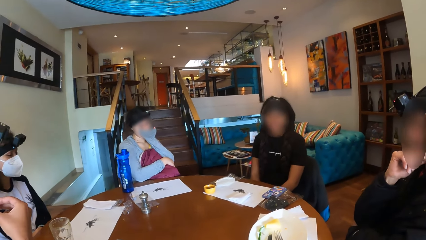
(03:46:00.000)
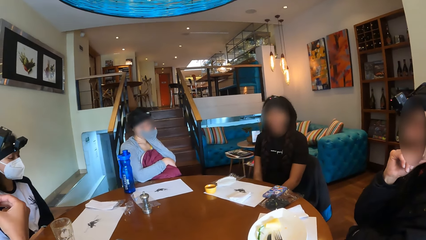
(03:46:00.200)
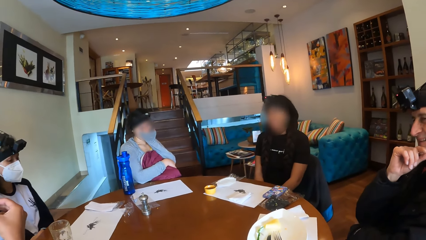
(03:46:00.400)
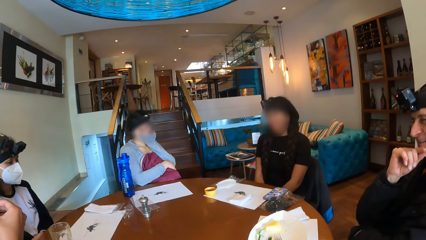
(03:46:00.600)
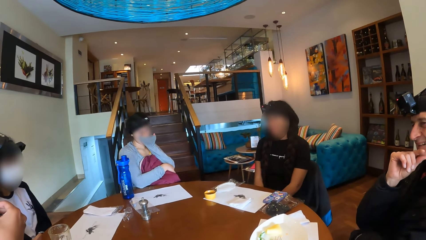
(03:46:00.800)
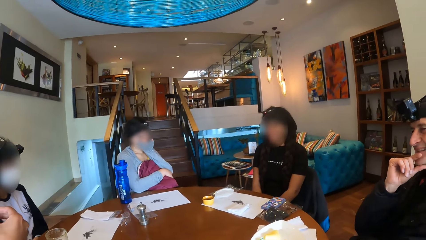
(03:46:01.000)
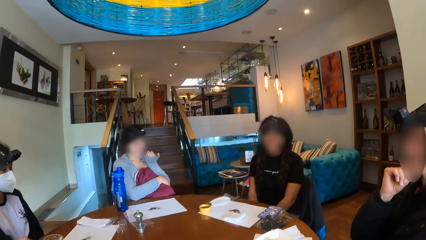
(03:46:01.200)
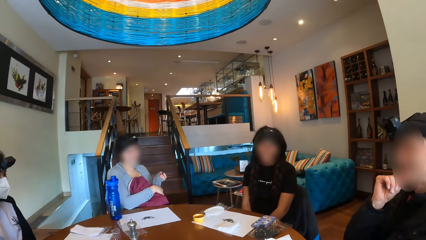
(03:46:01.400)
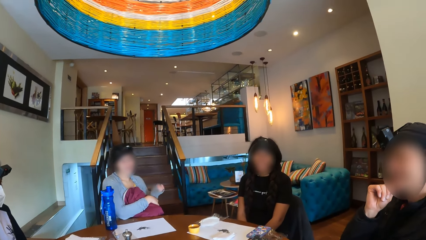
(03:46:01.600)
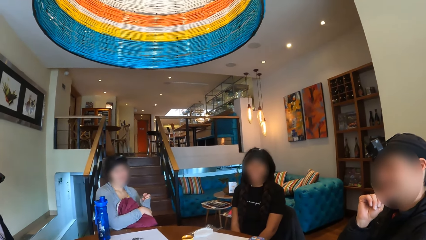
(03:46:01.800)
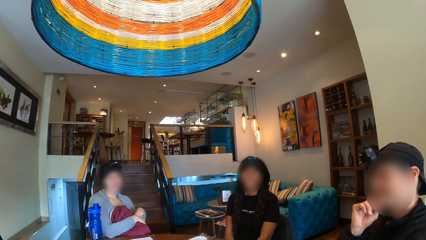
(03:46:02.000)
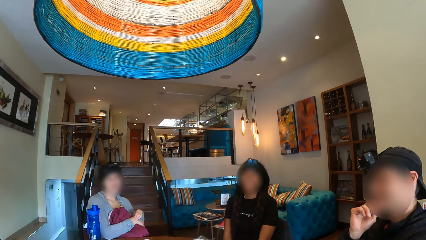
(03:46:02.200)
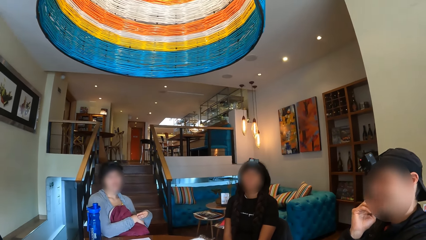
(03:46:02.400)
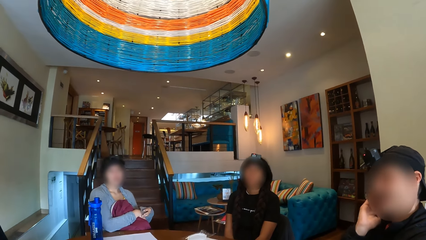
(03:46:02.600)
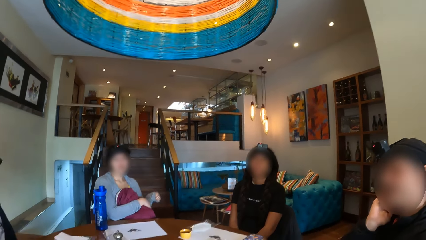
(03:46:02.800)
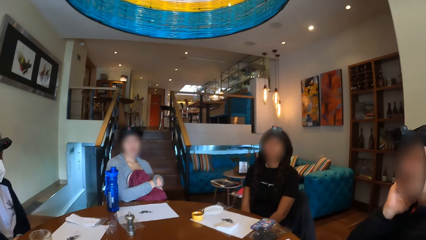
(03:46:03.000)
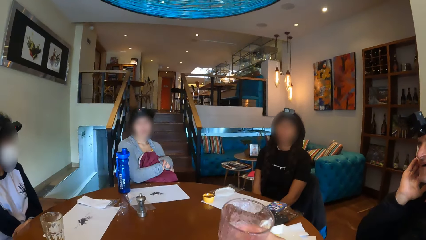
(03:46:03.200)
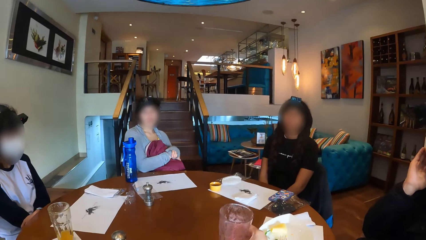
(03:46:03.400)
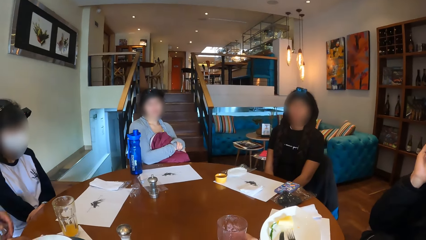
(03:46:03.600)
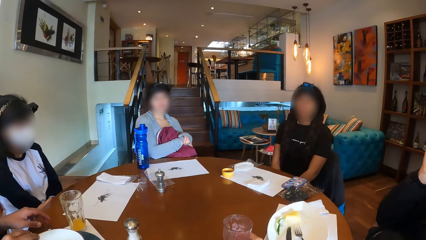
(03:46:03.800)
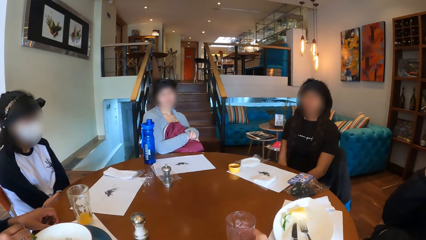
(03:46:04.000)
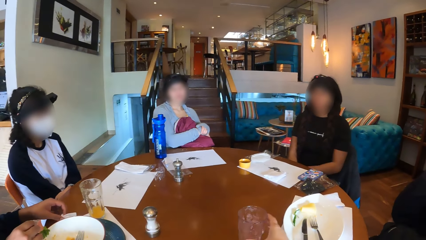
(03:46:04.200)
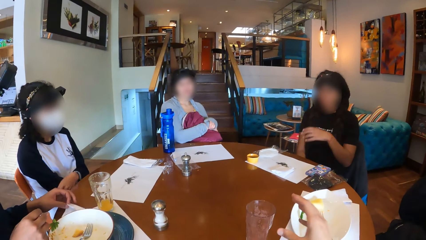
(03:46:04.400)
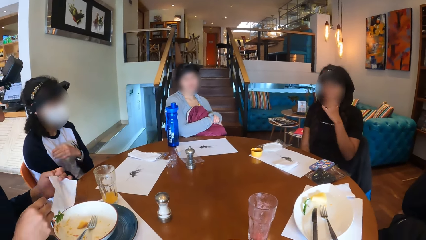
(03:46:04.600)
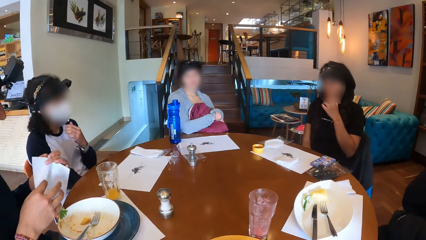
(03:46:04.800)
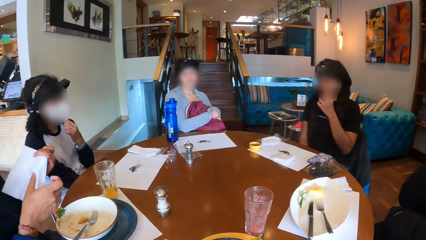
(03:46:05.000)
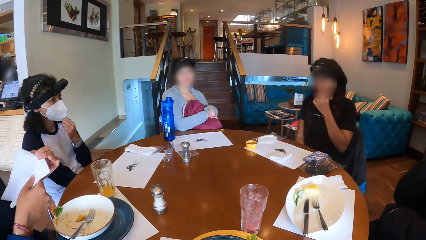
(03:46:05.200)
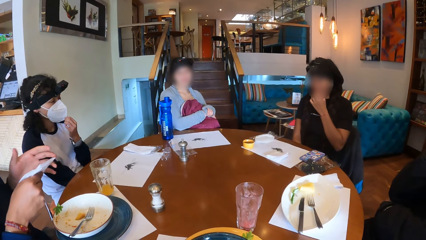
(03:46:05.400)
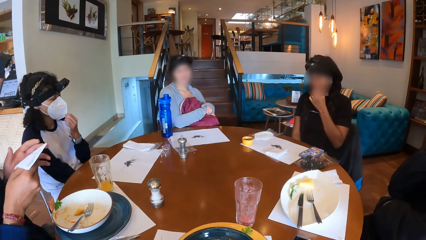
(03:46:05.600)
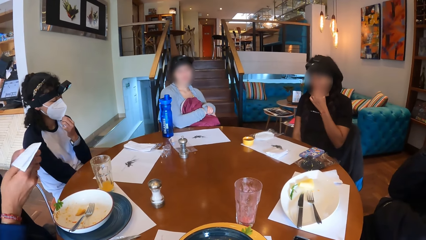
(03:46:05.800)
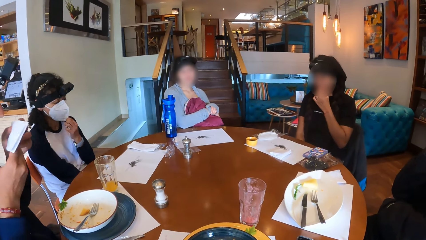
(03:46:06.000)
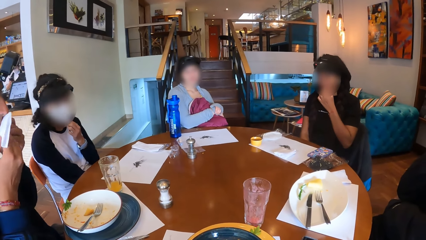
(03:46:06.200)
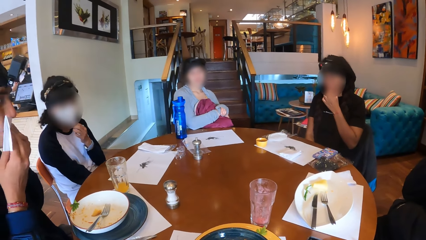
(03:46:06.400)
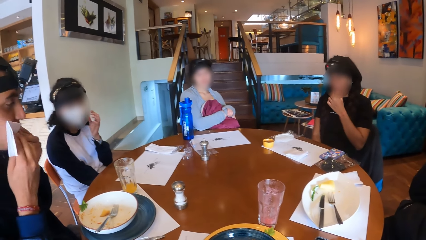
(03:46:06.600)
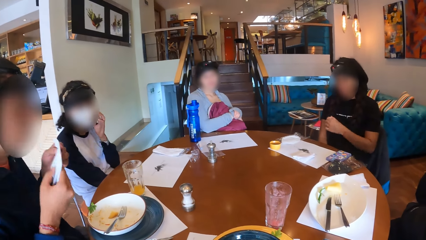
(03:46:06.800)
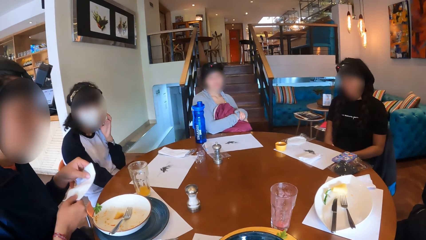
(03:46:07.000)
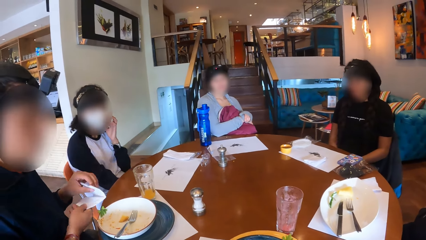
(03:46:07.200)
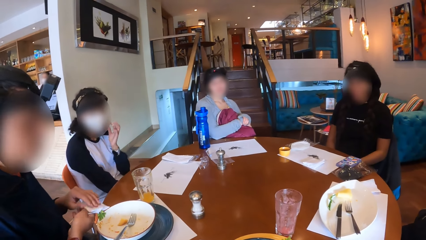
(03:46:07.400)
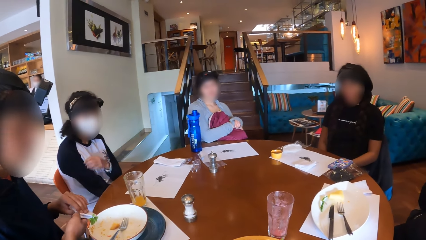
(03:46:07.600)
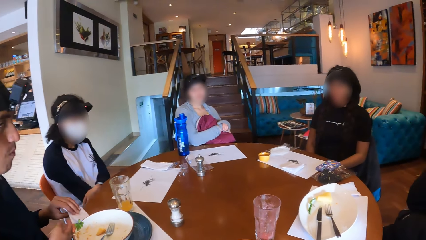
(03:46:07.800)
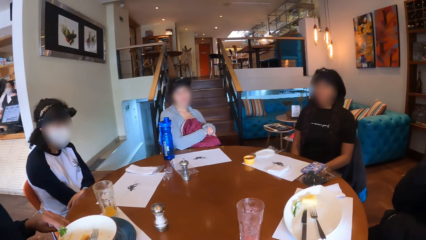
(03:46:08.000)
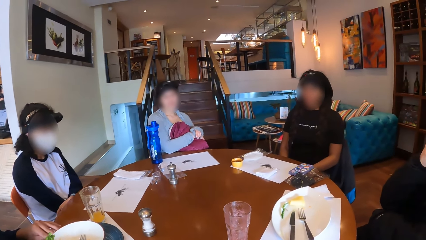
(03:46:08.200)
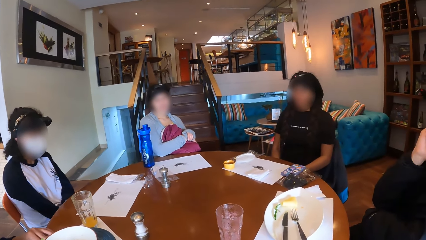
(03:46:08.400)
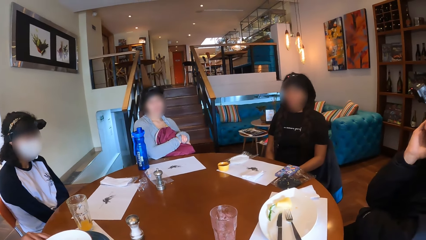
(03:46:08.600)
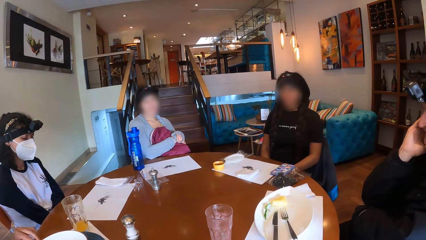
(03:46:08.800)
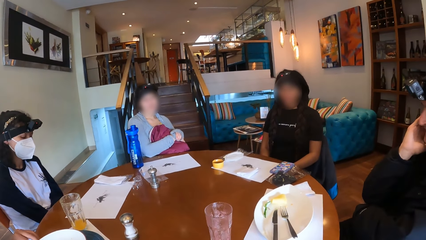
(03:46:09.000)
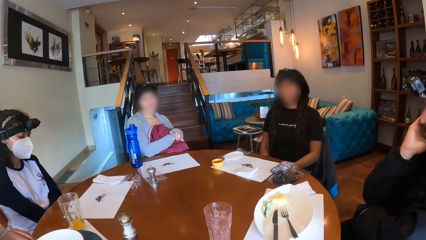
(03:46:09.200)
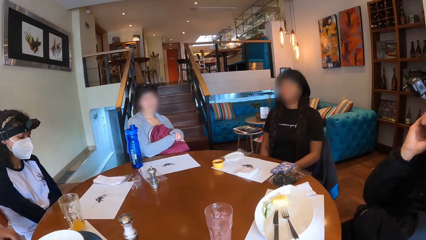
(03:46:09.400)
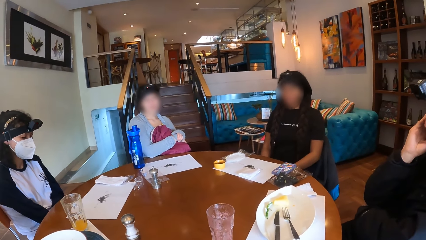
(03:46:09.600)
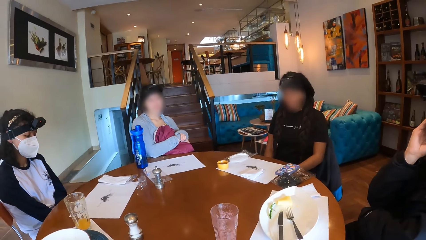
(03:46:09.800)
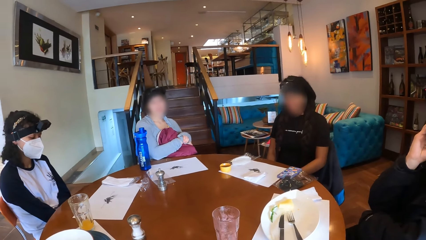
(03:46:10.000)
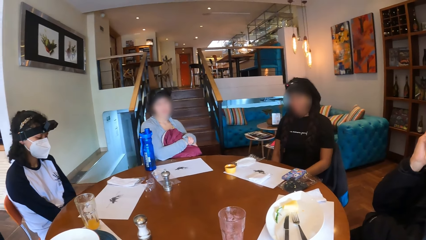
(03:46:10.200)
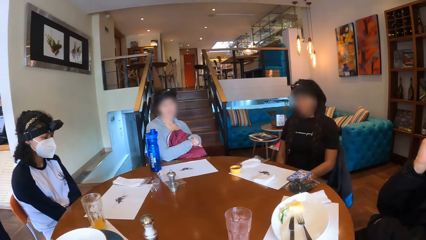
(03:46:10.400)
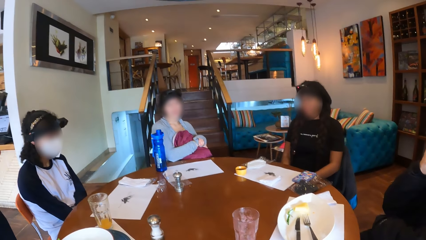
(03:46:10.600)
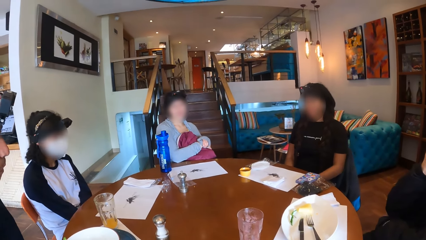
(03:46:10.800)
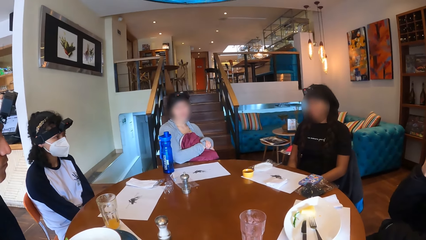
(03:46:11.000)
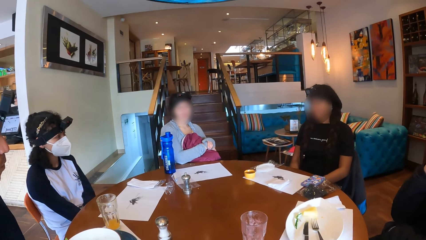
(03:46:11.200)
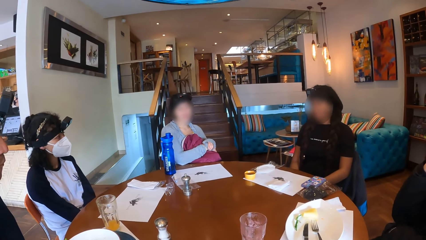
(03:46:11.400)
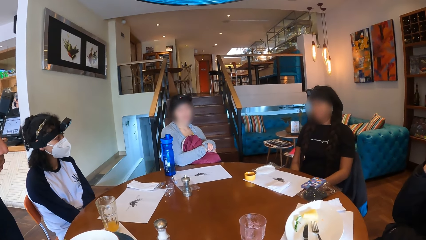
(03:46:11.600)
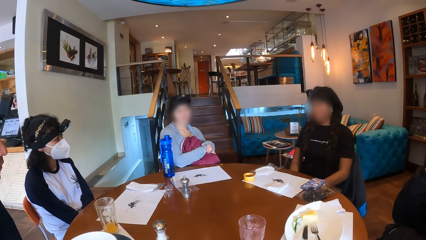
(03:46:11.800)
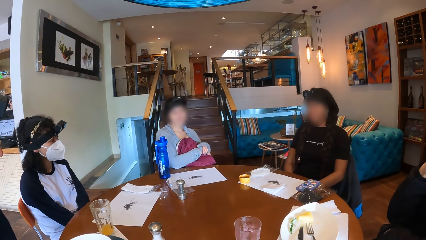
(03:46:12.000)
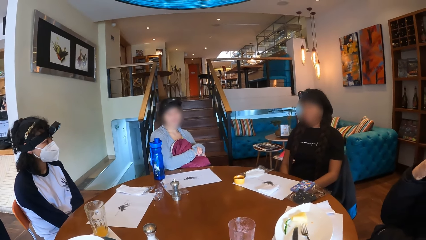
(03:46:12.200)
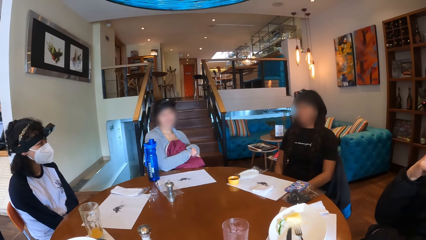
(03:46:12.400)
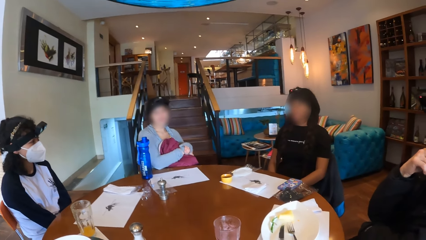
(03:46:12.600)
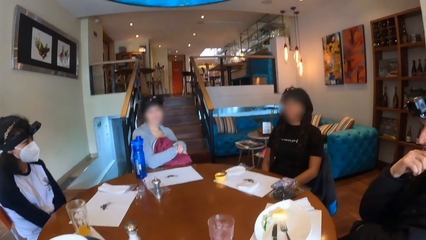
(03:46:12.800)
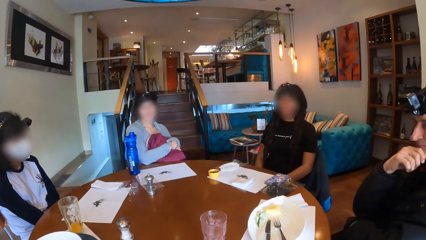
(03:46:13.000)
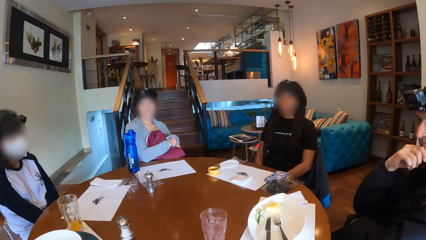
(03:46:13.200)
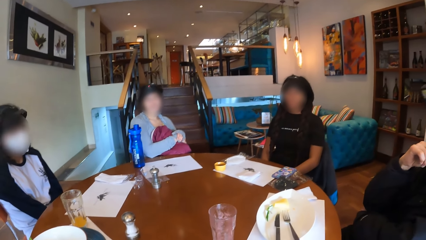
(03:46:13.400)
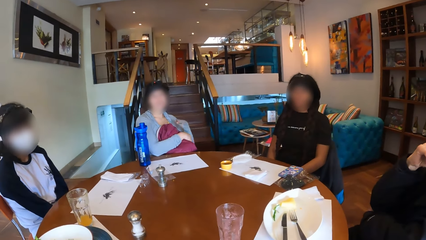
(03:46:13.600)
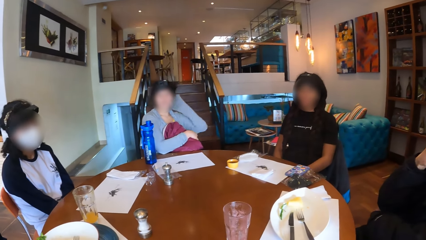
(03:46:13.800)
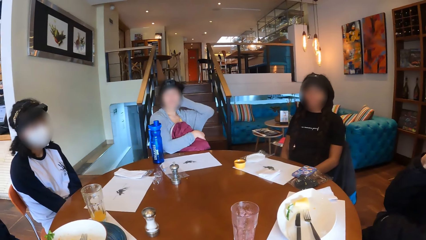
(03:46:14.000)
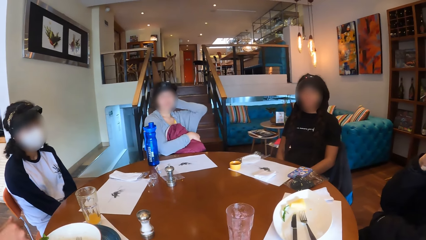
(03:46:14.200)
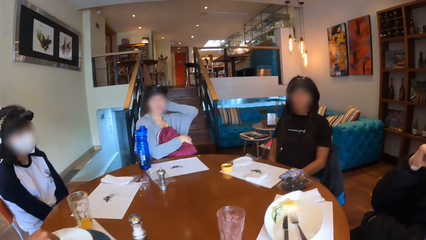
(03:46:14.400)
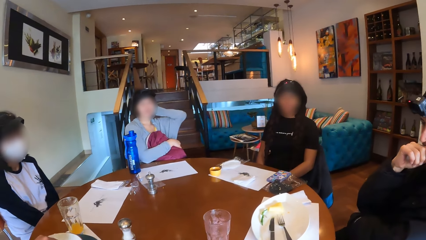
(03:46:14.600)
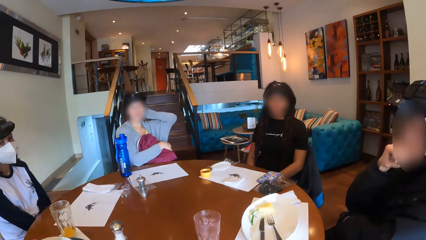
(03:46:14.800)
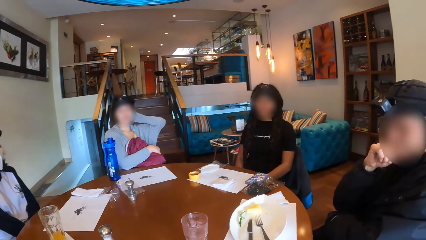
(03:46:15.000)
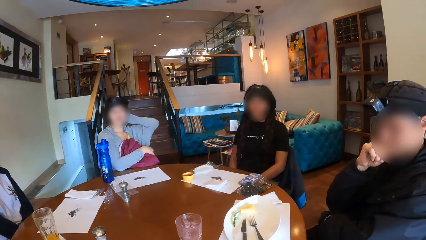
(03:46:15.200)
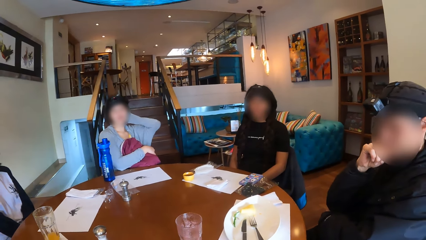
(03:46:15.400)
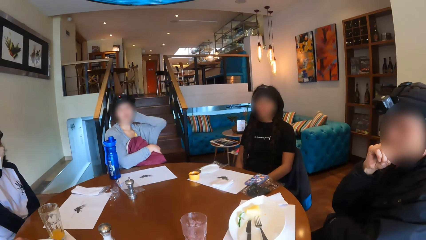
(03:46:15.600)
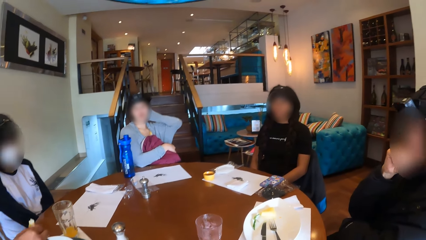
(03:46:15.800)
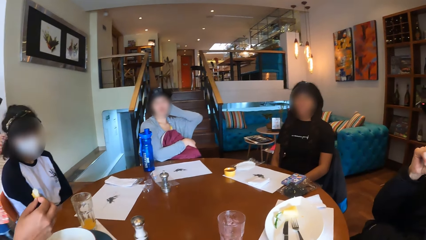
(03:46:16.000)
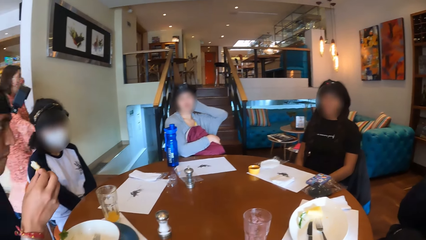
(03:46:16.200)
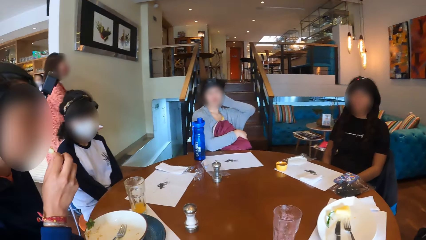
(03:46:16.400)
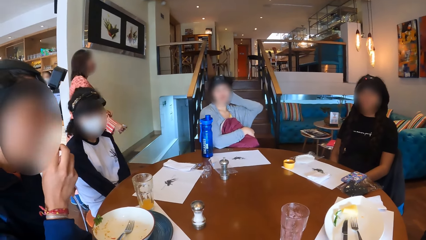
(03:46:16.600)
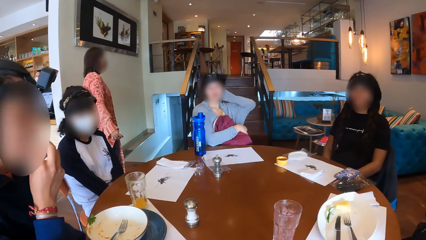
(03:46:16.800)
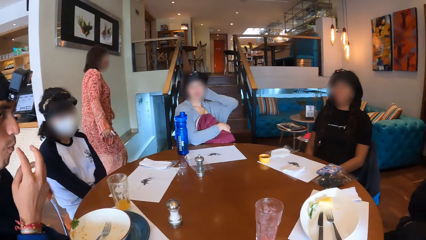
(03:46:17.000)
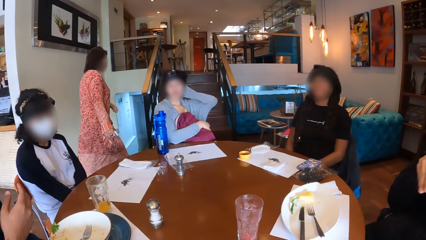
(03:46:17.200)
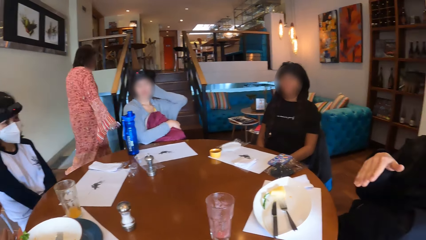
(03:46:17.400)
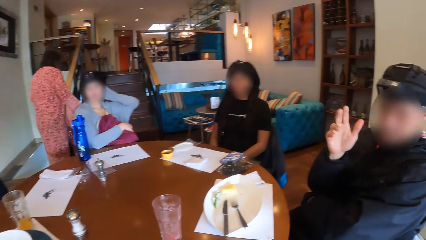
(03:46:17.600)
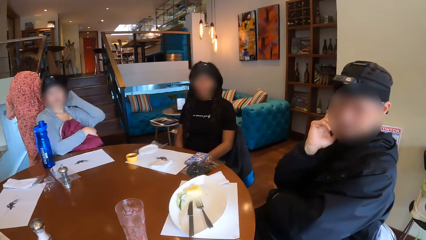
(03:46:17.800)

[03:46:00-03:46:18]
A man moves on the chair. The camera wearer looks around the room. Another man picks a piece of paper from the table with his left hand. A woman touches her face with her left hand. The other man holds the piece of paper with his hands. Another woman adjusts the face mask on her face with her left hand. The other man cleans his mouth with the piece of paper in his hands and places the piece of paper on the table with his hands. The camera wearer looks around the room. Another woman touches her head with her left hand. The other man picks a piece of potato from the plate on the table with his right hand. Another woman walks towards the staircase. The other man puts the piece of potato in his mouth with his right hand.
